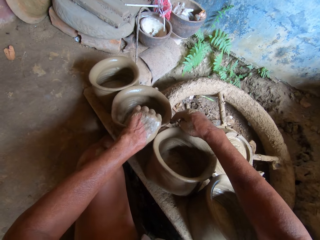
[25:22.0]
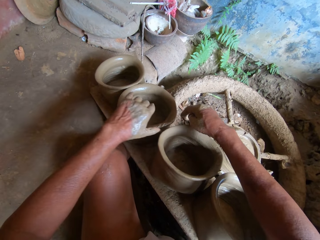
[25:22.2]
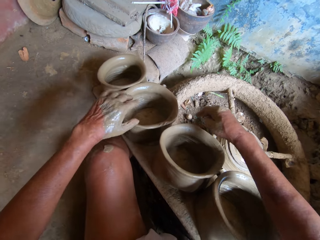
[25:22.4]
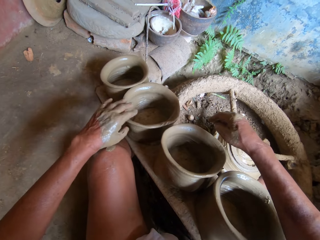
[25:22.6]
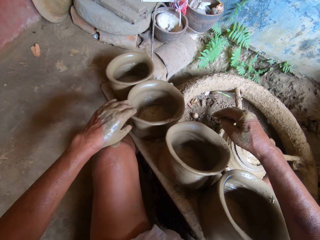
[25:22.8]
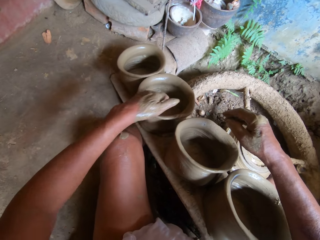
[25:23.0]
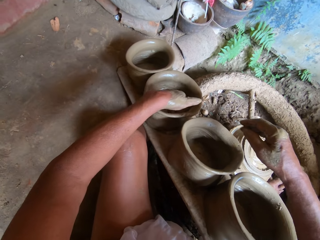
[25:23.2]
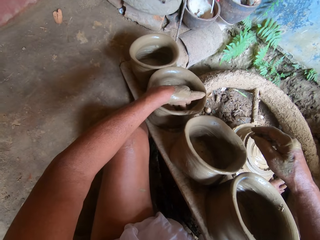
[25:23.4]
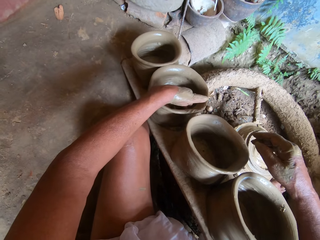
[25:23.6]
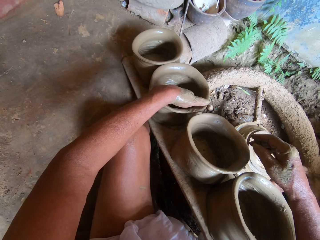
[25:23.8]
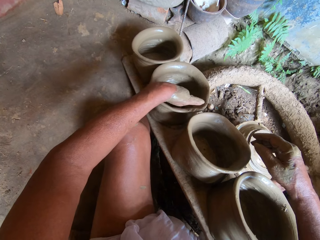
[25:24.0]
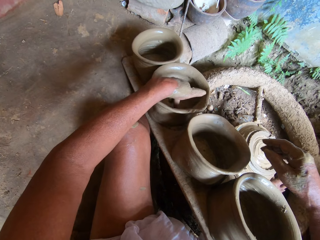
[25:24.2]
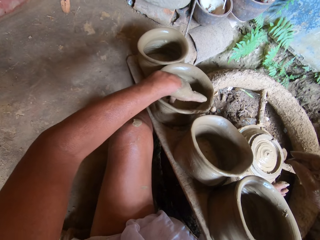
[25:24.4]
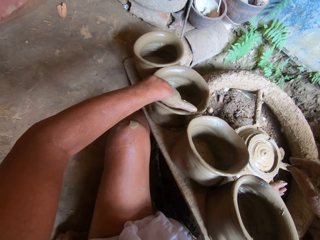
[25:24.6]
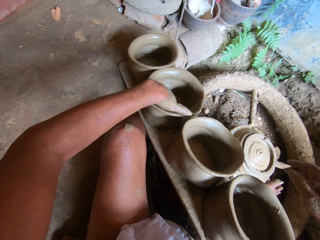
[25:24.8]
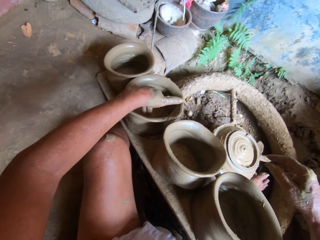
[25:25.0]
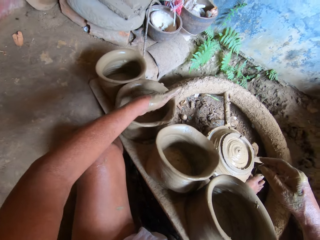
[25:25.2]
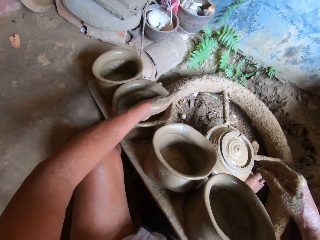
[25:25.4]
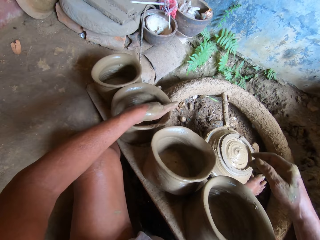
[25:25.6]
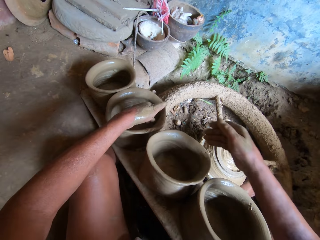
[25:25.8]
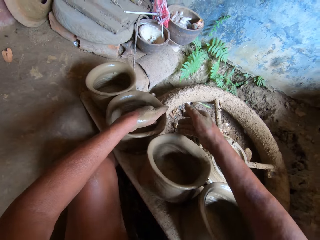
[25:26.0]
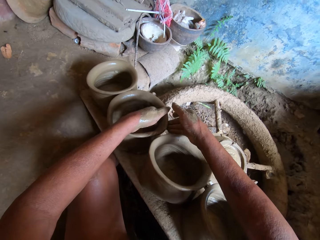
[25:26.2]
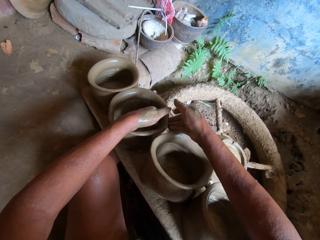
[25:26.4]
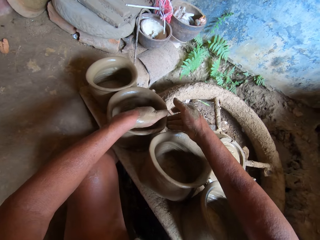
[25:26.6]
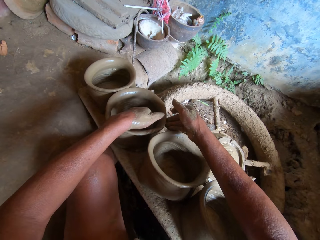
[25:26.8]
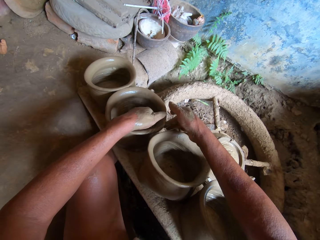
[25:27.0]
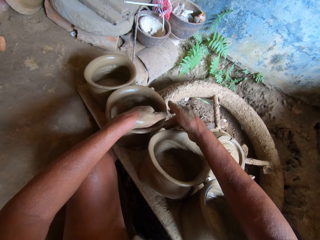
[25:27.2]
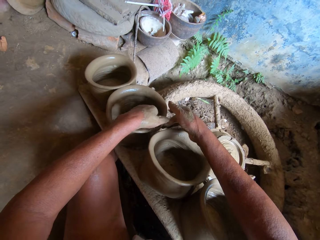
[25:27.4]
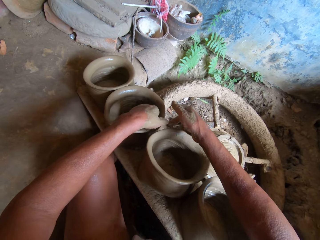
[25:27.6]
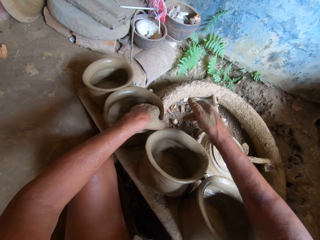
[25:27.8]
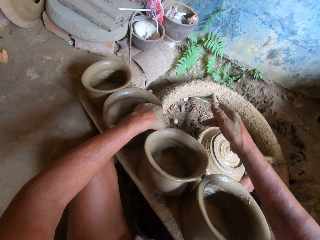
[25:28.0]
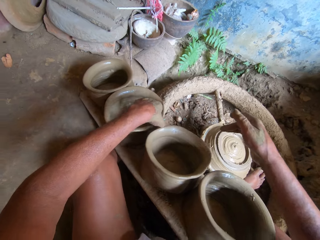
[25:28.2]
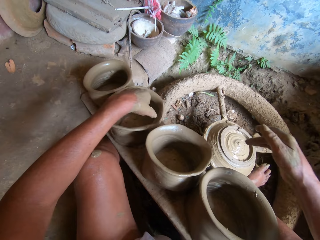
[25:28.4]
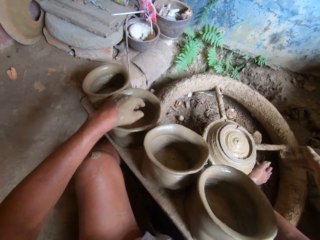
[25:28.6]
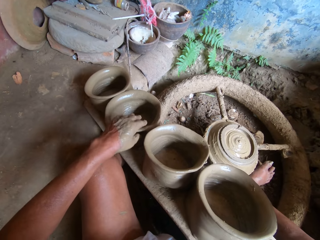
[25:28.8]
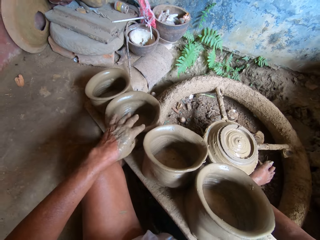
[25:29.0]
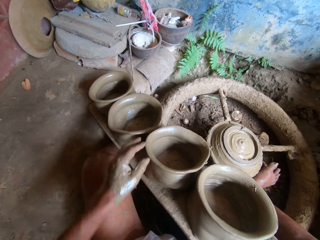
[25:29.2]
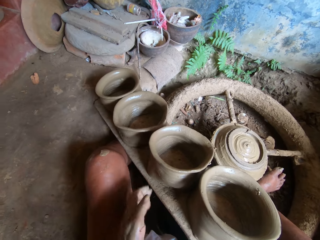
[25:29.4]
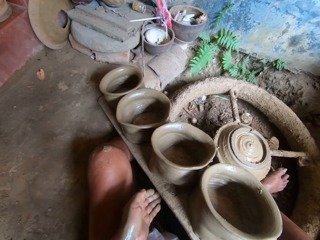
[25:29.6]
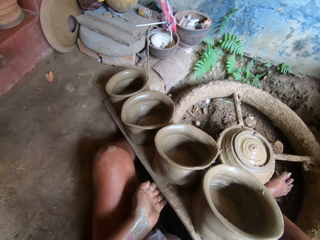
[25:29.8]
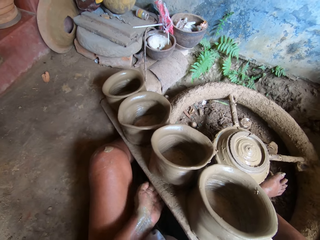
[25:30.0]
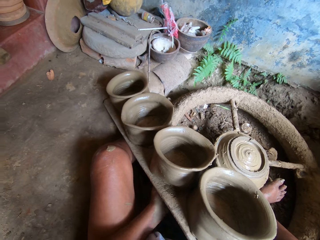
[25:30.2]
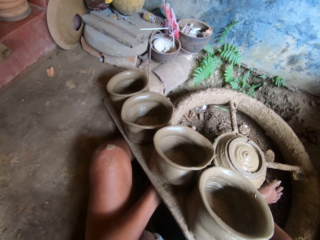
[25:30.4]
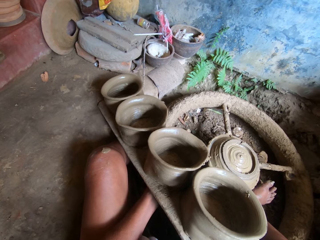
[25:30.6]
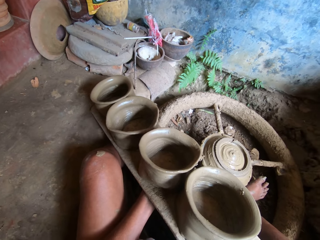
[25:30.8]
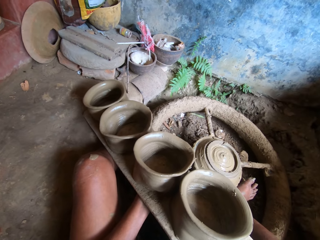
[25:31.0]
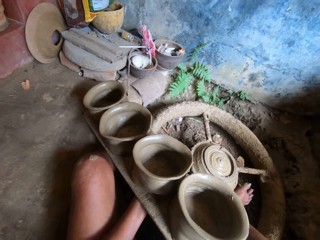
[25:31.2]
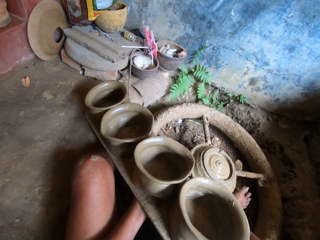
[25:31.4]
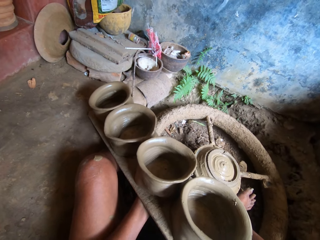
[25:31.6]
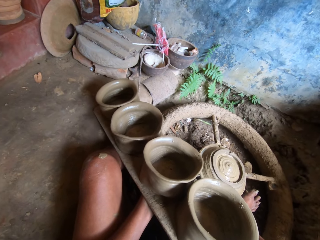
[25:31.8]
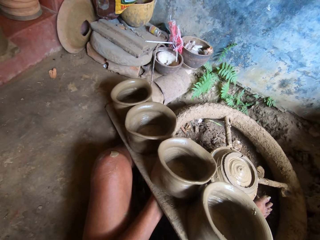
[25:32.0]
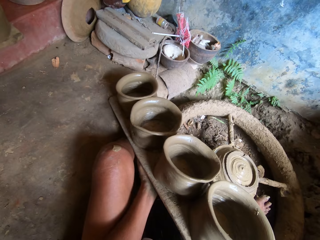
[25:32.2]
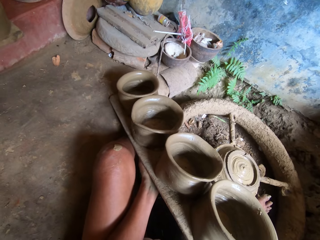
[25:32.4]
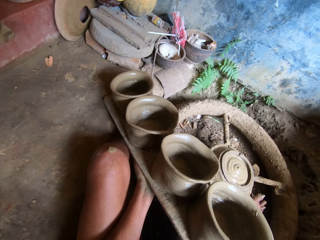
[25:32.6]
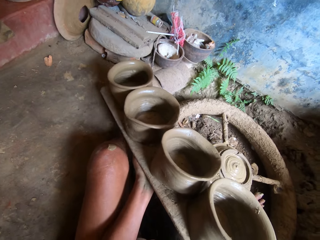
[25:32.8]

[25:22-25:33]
The camera wearer places the wood plank with the clay pot on the cemented floor with her left hand.

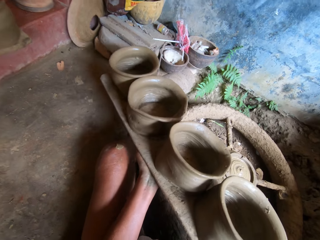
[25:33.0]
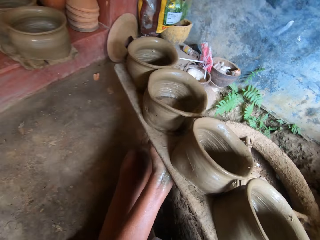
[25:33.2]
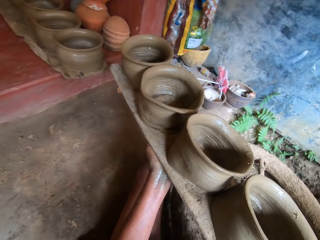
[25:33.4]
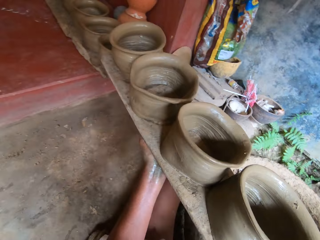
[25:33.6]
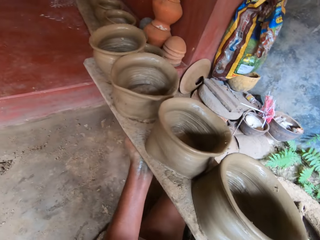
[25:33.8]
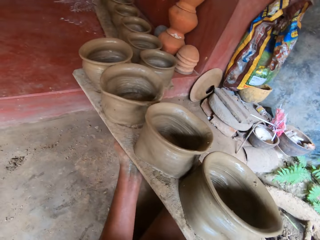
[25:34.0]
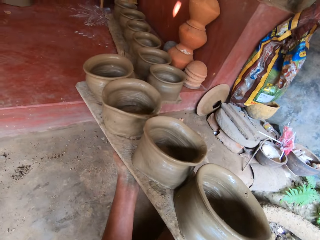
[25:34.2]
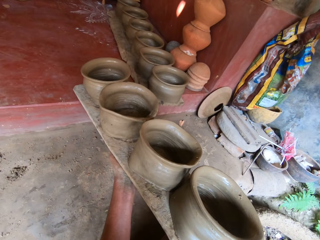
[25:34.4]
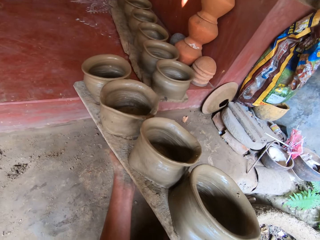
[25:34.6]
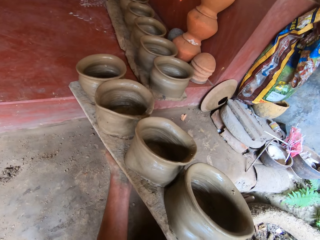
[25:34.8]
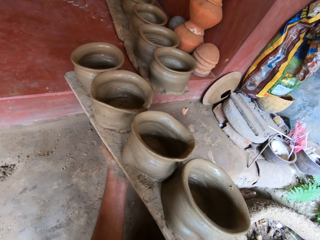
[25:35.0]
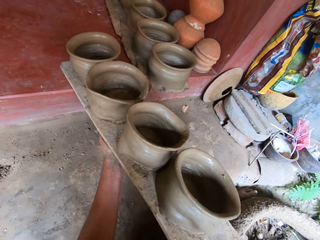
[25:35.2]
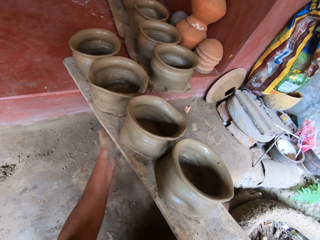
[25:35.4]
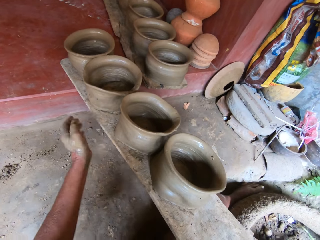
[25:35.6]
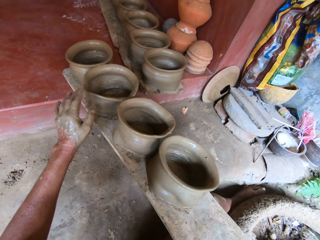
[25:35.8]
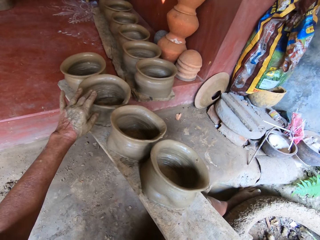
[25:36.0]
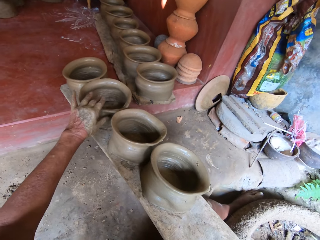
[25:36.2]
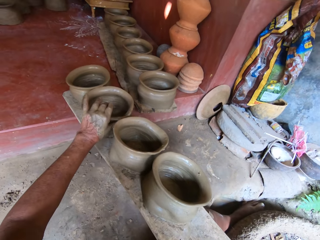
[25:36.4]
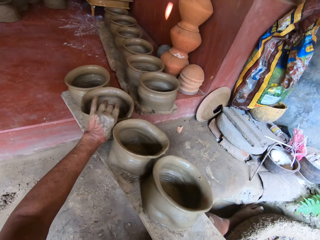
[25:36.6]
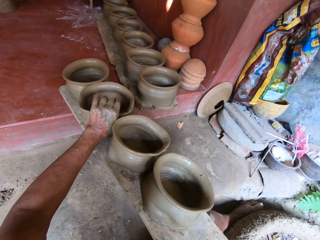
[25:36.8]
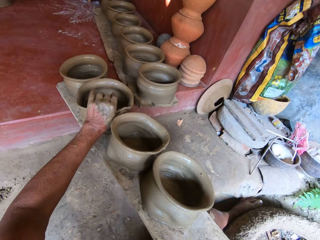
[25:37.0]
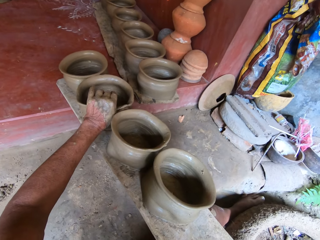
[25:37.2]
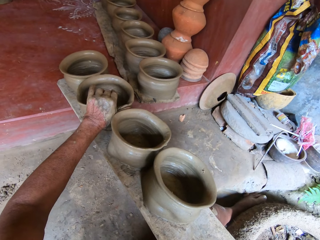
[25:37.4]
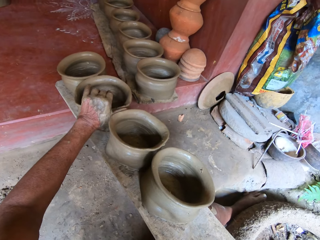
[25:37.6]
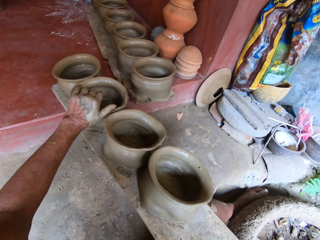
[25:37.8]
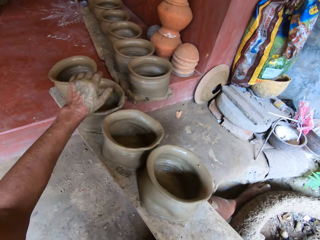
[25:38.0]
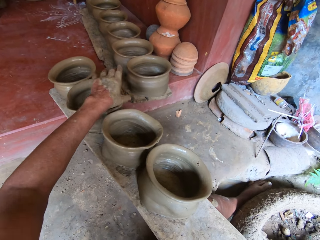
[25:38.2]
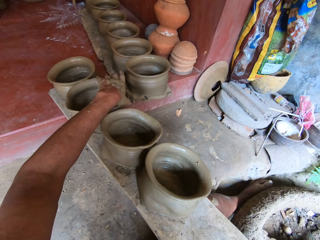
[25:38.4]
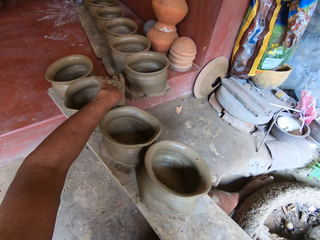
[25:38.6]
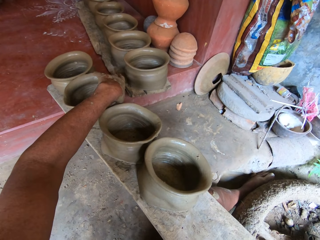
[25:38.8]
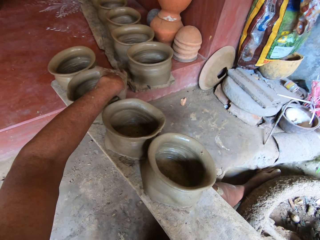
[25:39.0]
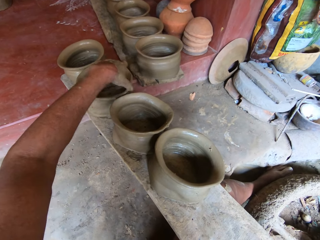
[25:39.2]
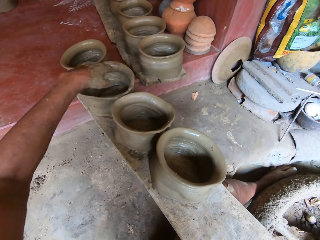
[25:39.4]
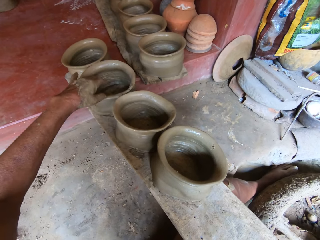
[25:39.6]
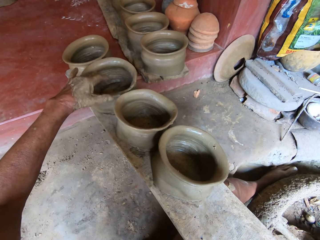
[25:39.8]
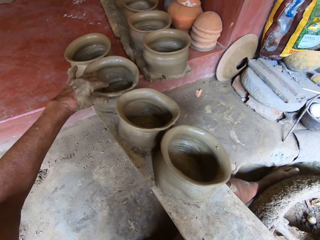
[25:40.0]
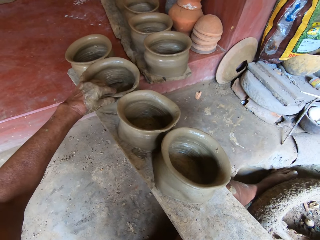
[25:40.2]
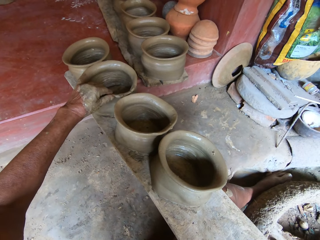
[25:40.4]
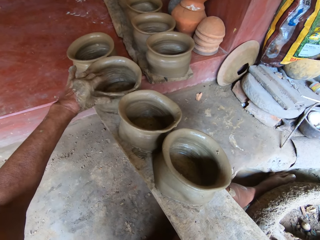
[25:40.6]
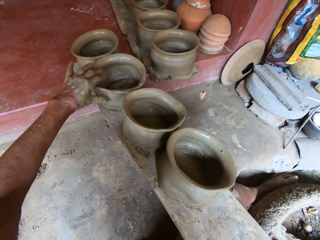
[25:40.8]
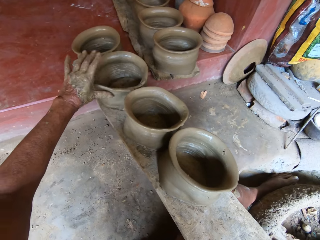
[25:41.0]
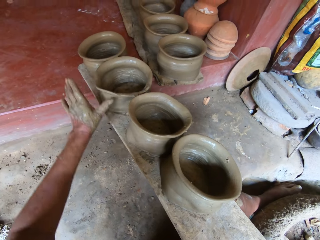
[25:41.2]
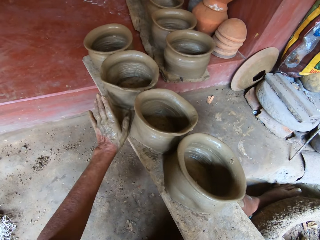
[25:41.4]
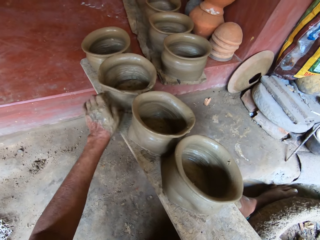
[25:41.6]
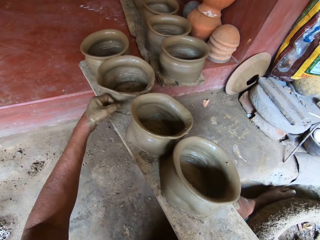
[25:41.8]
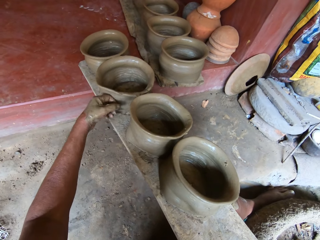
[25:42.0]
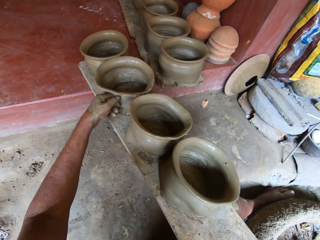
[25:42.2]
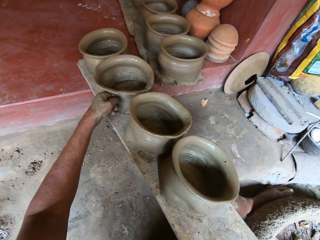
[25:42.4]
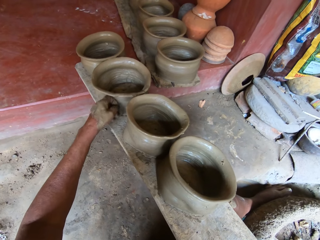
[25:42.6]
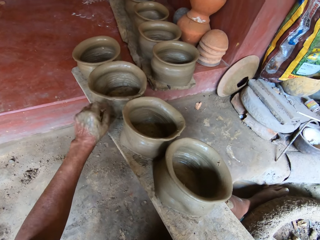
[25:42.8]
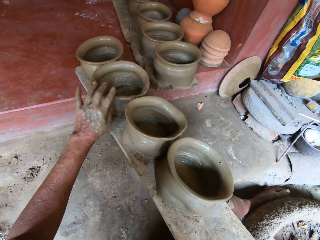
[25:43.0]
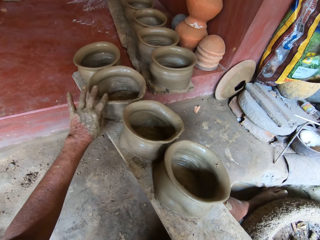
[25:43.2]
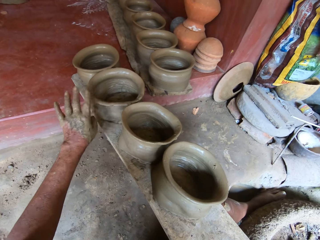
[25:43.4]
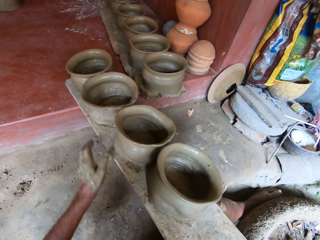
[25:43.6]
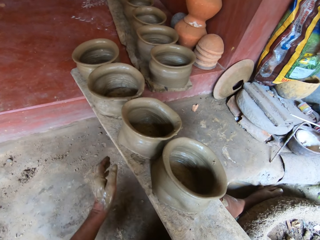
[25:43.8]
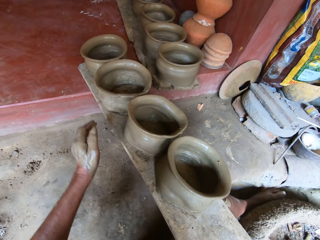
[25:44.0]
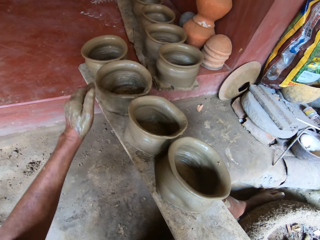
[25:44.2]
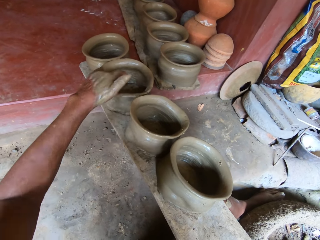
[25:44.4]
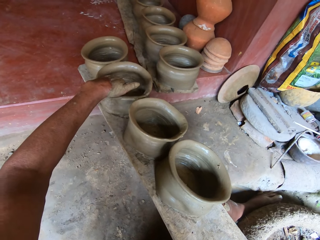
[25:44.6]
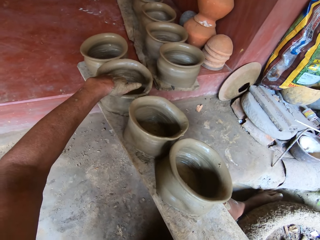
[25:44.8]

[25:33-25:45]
The camera wearer picks up a piece of wood. They push the wooden plank with the clay pot on the cemented floor. They put the wood on the floor. They adjust the clay pot on the wooden plank with both hands.
